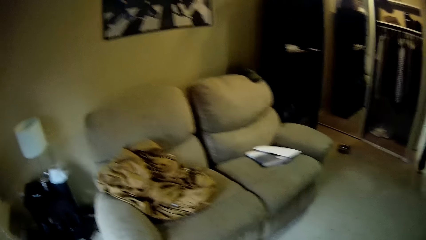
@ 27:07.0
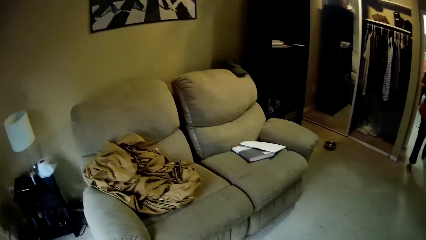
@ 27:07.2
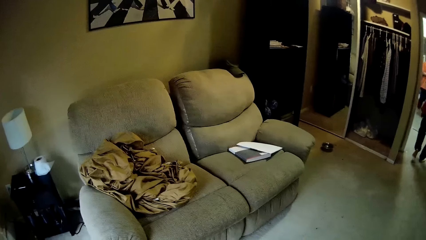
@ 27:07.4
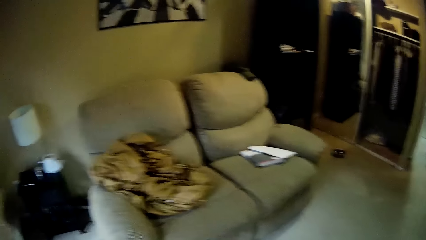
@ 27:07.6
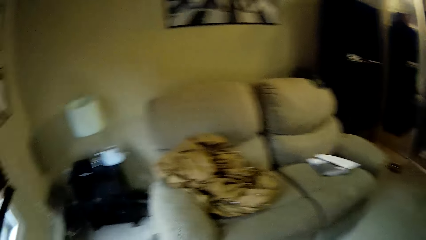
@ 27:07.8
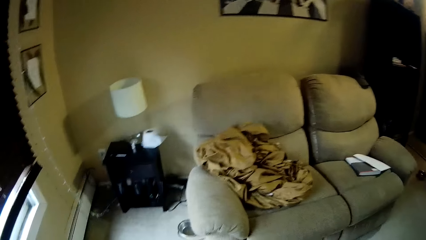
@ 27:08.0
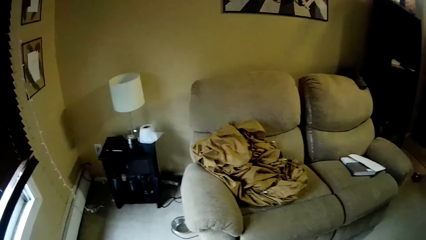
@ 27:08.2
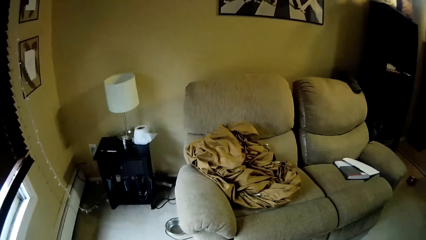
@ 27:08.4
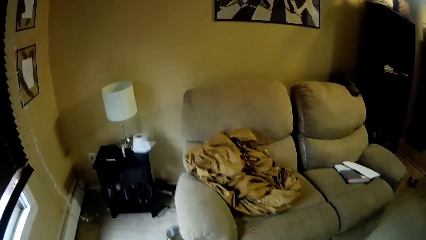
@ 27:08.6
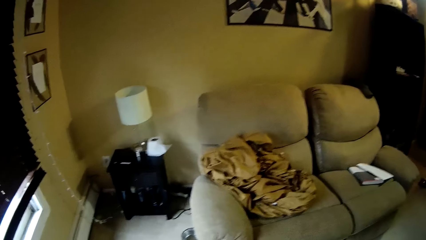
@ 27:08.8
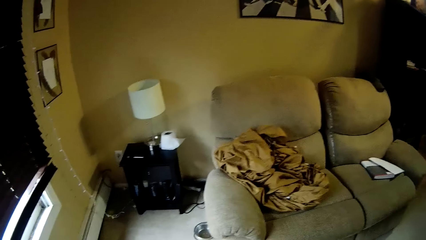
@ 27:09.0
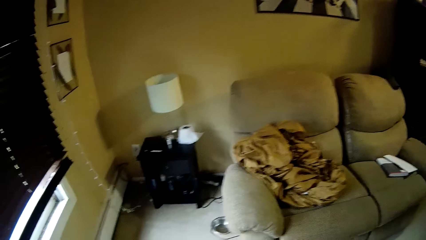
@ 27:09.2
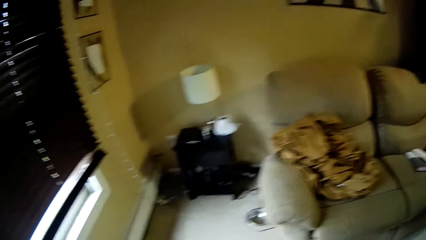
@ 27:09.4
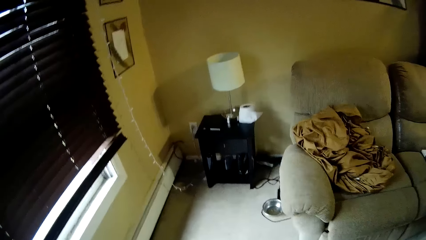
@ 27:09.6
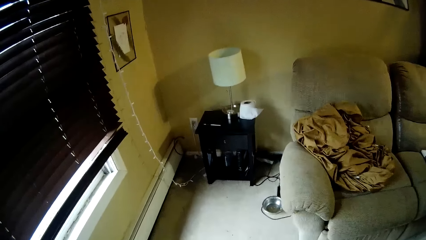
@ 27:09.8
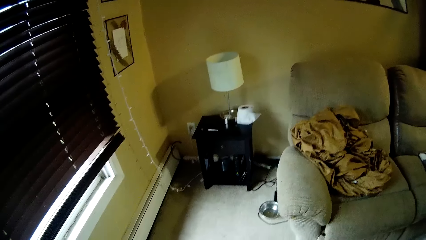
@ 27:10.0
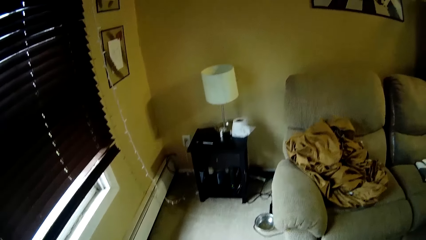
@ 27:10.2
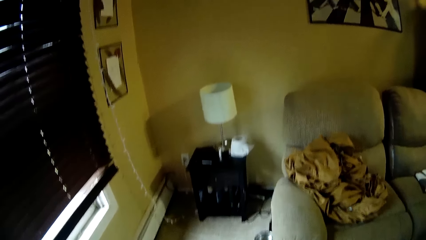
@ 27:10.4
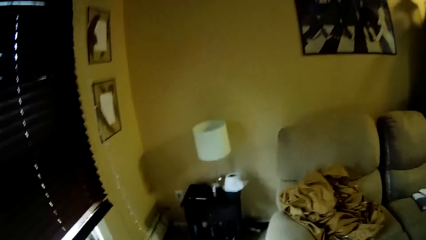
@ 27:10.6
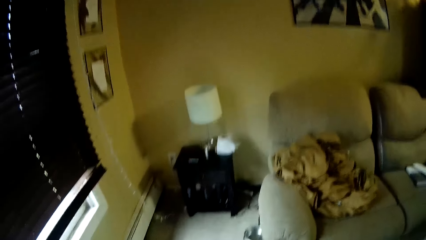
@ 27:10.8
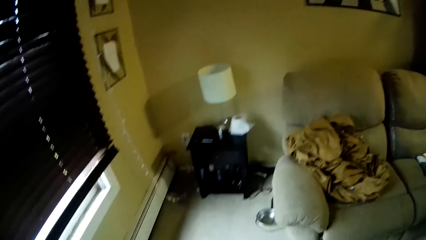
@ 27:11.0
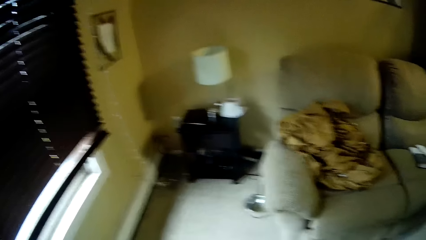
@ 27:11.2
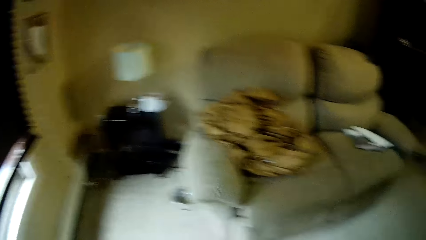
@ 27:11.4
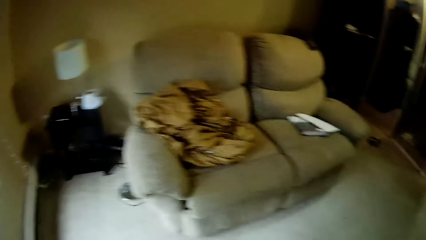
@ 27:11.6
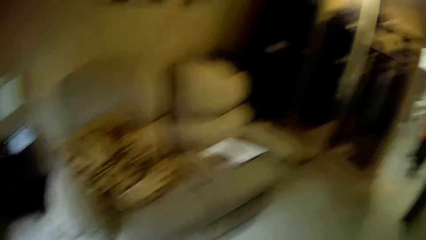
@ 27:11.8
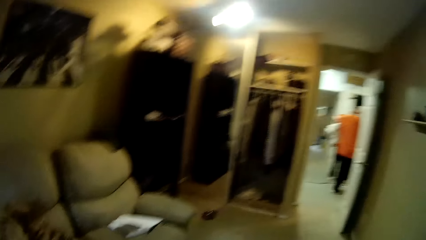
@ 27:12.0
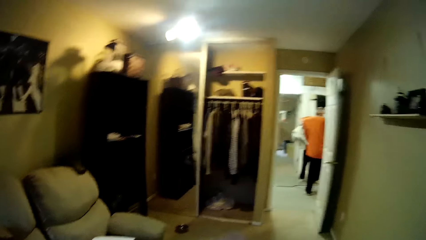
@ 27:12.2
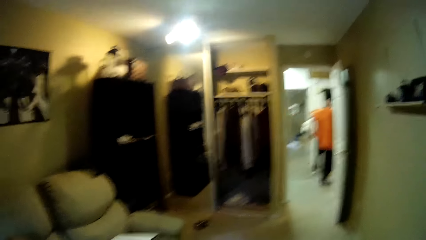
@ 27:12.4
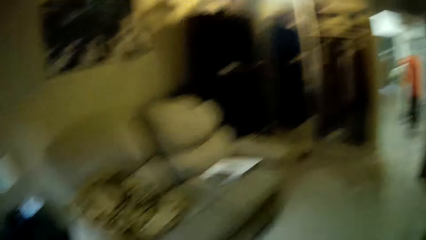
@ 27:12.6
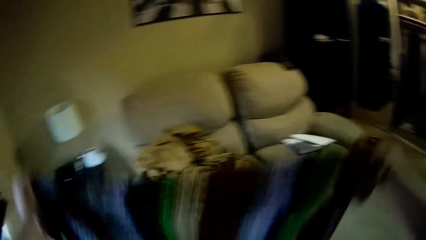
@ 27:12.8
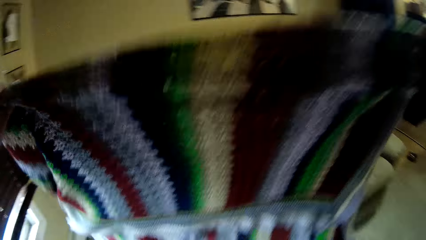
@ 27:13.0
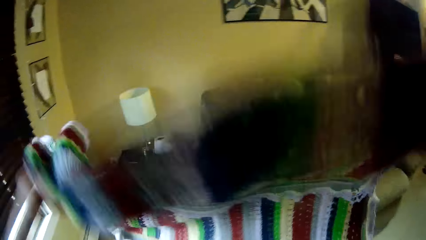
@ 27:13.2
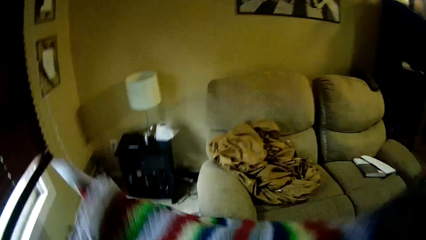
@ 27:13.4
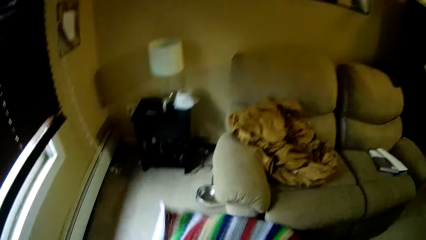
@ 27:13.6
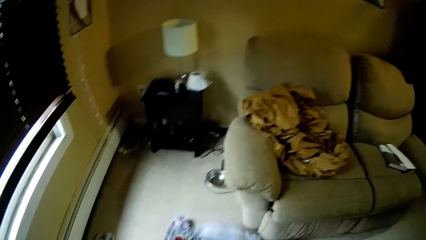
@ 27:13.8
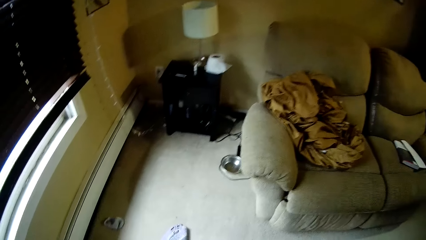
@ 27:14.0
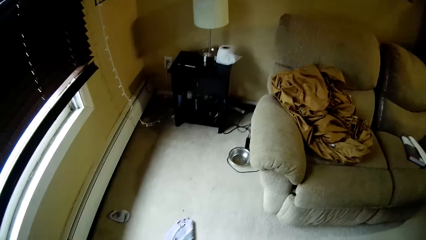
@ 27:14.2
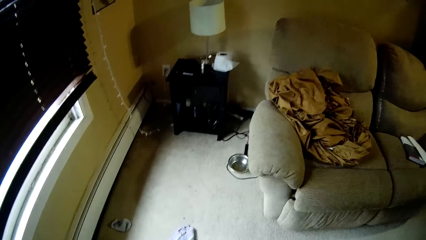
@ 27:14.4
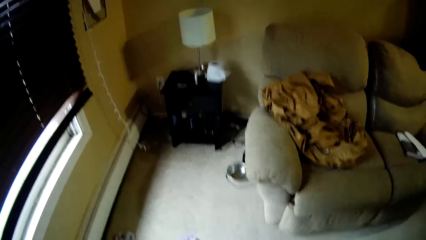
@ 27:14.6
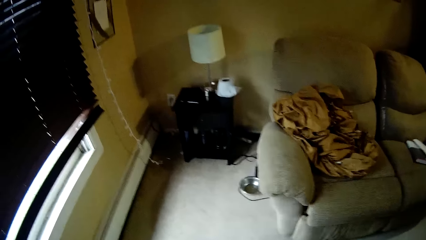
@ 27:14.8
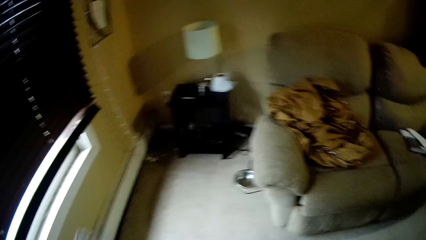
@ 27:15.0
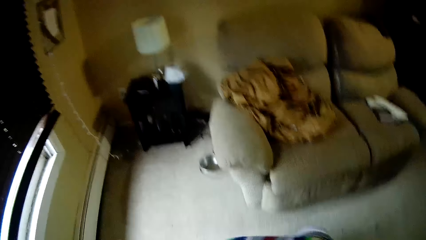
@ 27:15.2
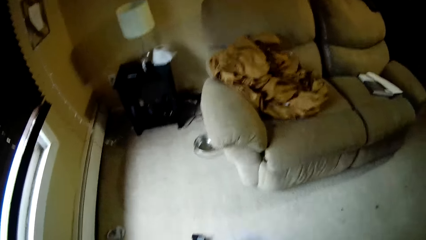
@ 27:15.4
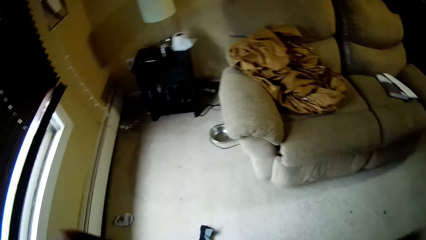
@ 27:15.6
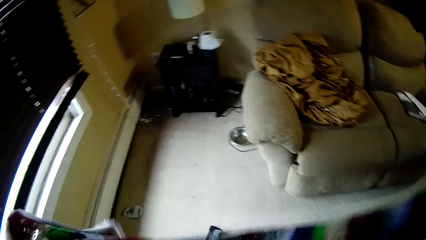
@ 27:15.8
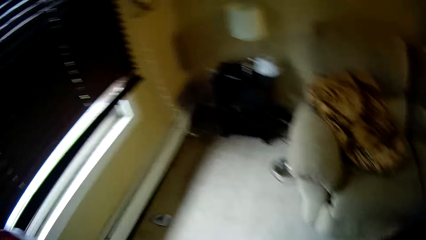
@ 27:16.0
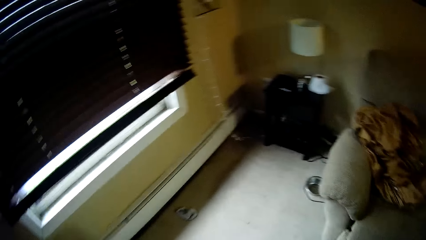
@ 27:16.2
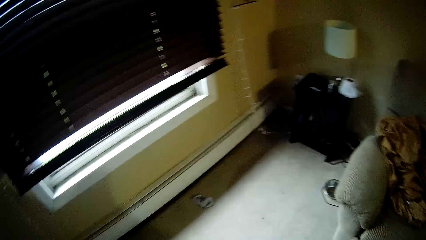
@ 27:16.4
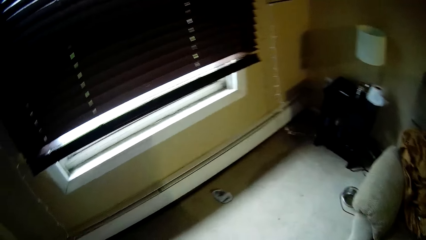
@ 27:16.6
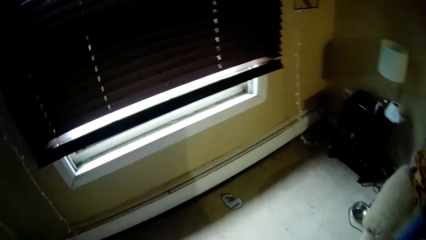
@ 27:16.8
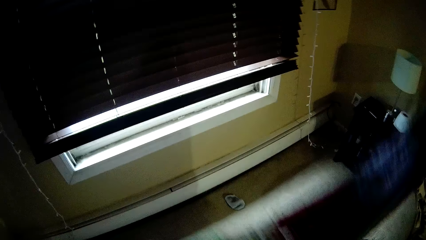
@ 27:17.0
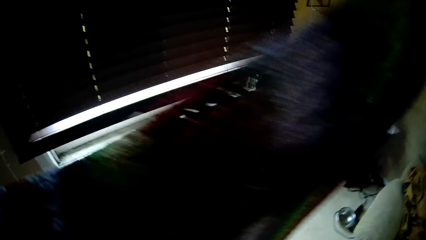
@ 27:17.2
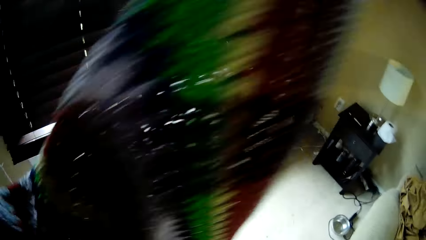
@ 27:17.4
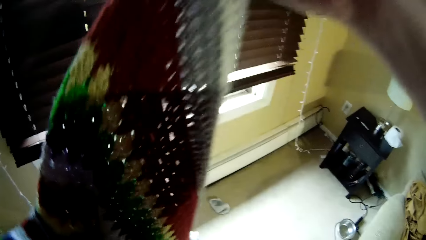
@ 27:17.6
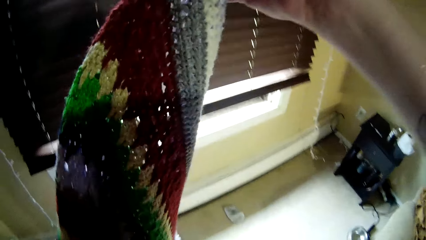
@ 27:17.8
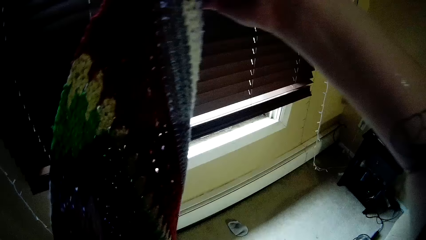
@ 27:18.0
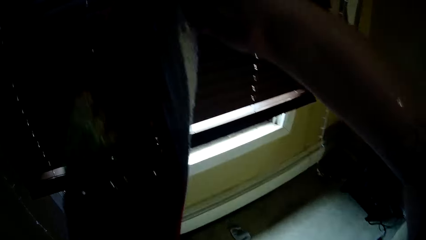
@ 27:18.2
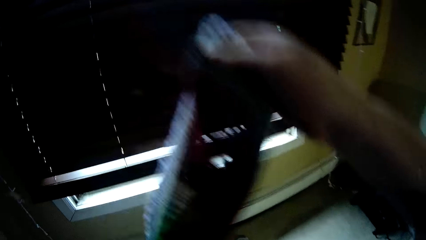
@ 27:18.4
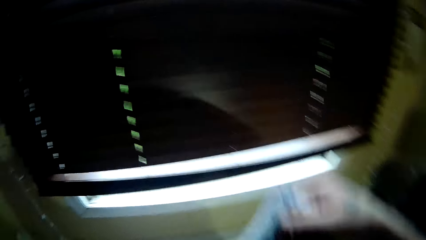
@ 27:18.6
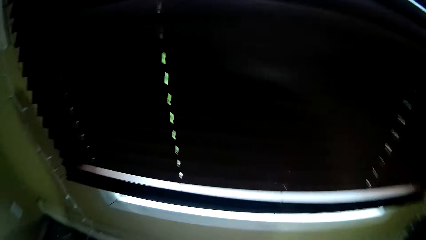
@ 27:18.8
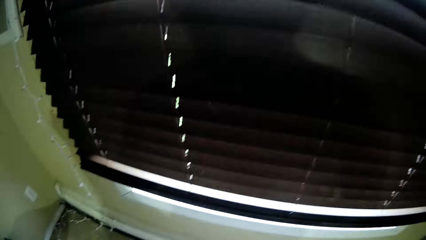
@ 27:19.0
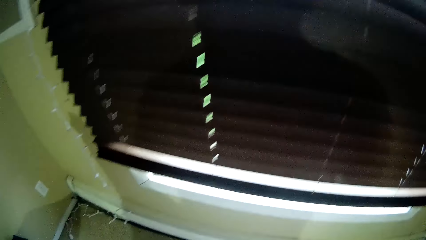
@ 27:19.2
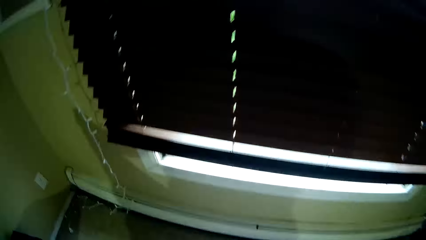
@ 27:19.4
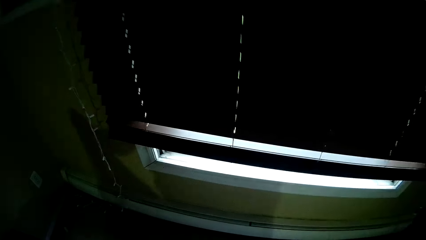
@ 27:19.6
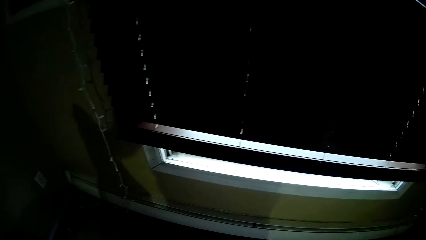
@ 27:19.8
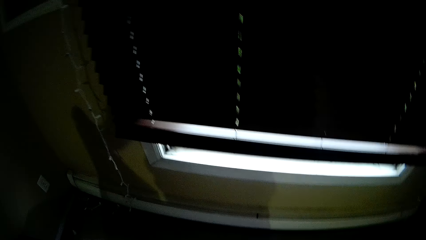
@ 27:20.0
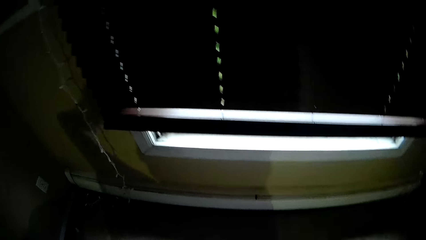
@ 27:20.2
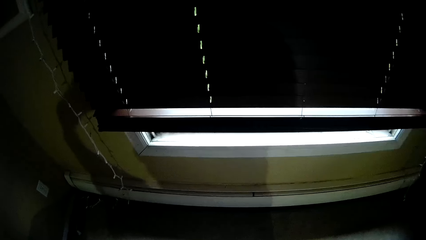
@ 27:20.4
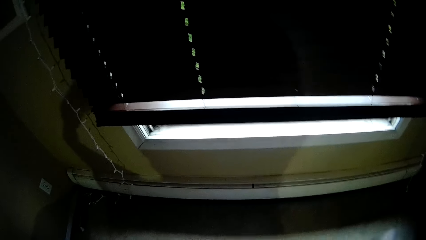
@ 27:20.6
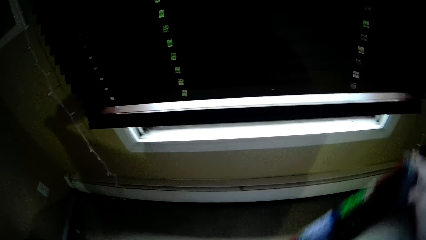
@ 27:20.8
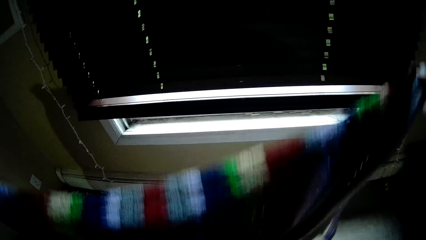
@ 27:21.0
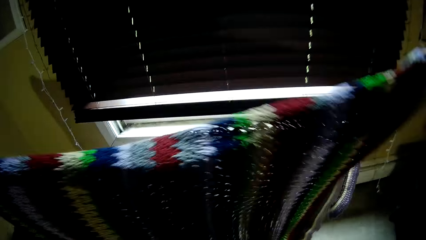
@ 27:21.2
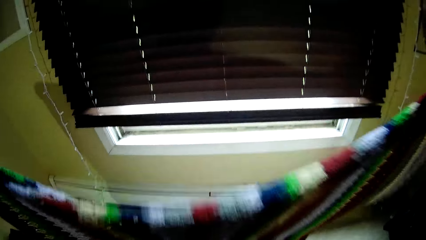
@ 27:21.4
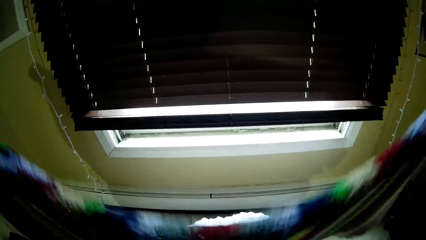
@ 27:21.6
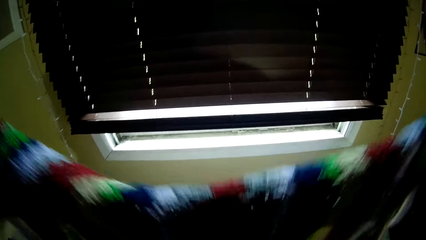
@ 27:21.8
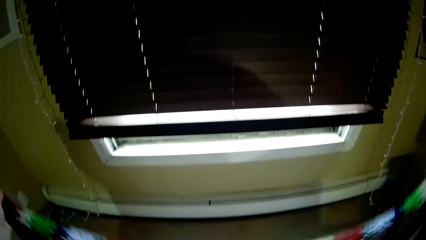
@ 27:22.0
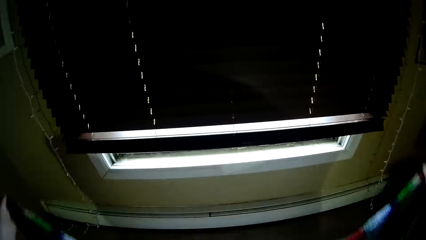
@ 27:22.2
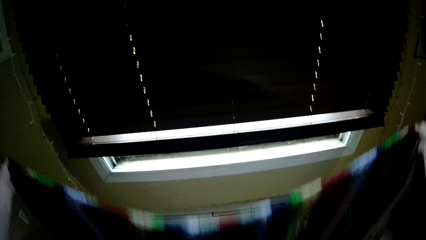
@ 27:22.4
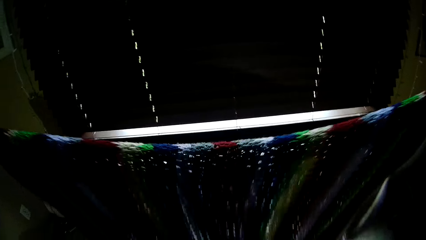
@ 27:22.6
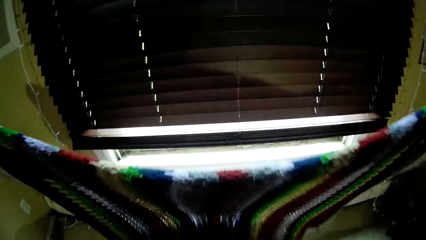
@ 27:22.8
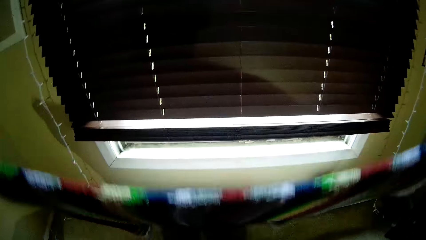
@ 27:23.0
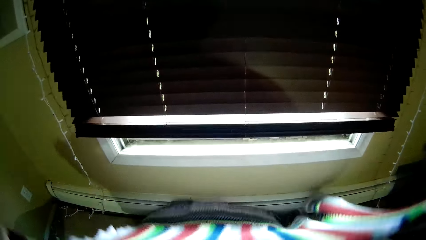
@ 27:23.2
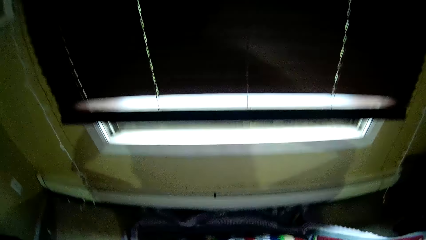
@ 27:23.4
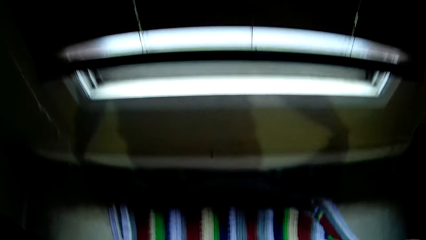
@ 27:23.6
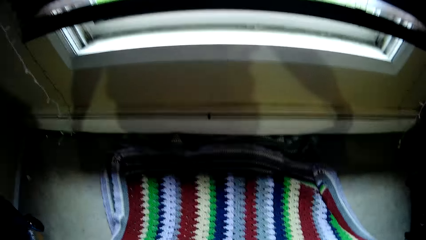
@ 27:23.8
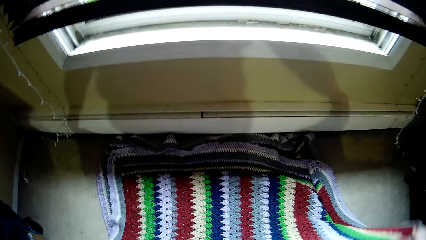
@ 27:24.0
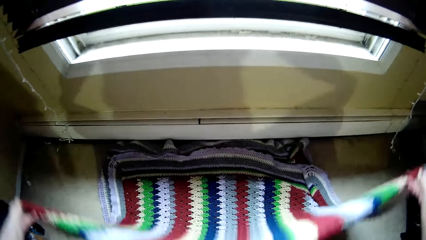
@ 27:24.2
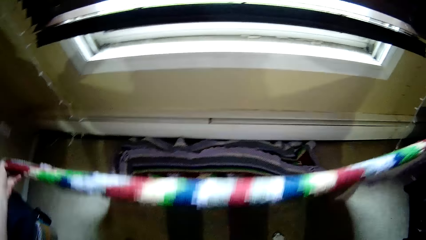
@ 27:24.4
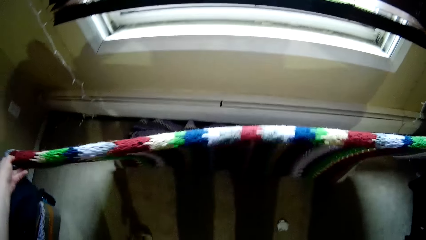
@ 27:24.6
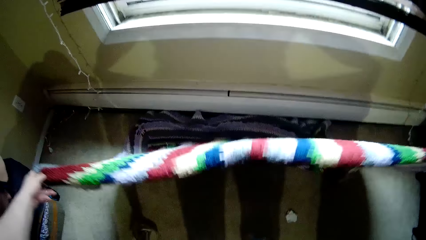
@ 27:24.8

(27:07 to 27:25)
The man enters the doorway from the apartment. The camera wearer looks around. She adjusts a cloth with her hands. She folds the cloth. She spreads the shawl with both hands. She adjusts the cloth. She holds the cloth with both hands. She spreads the shawl with both hands again. She adjusts the cloth.
